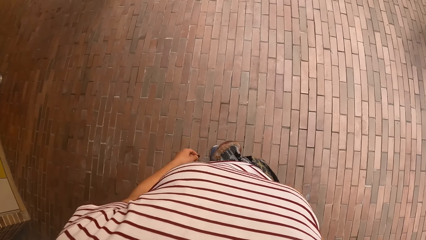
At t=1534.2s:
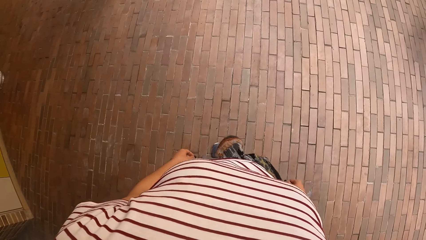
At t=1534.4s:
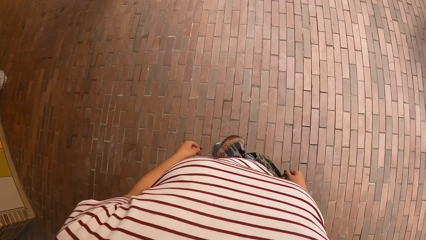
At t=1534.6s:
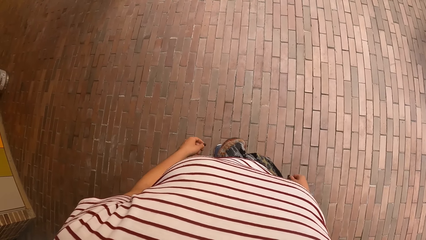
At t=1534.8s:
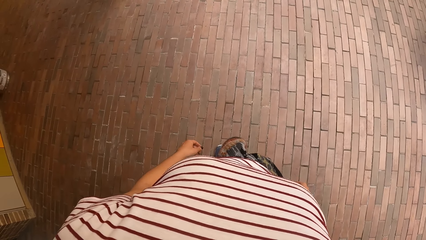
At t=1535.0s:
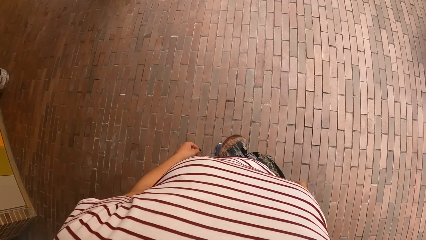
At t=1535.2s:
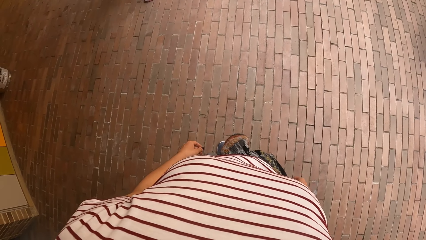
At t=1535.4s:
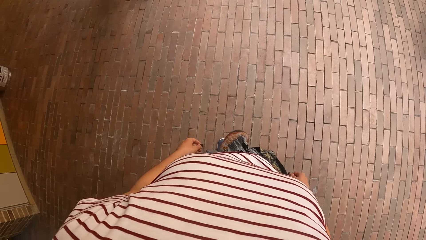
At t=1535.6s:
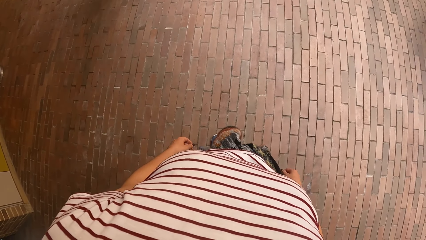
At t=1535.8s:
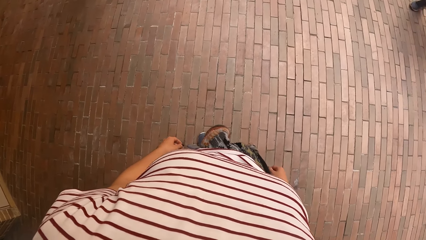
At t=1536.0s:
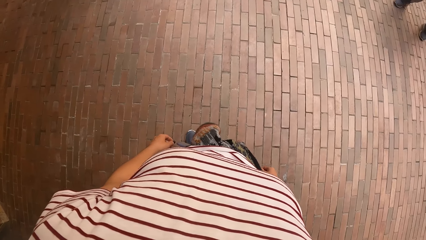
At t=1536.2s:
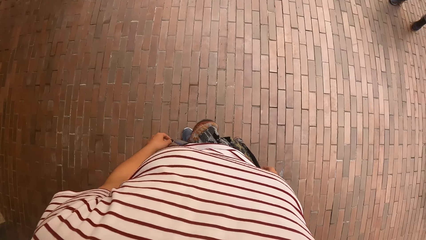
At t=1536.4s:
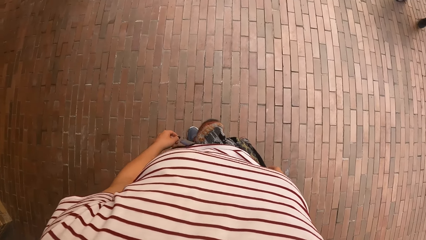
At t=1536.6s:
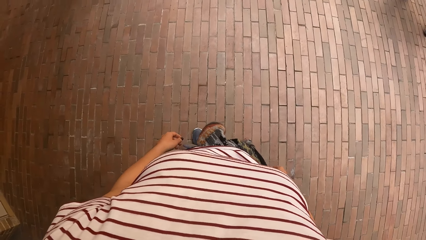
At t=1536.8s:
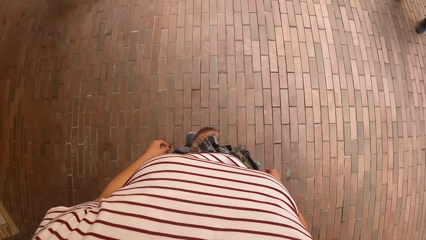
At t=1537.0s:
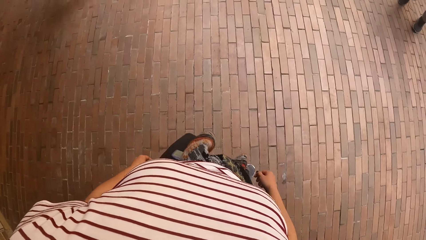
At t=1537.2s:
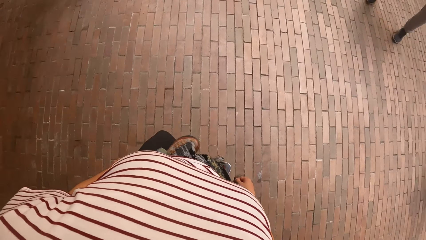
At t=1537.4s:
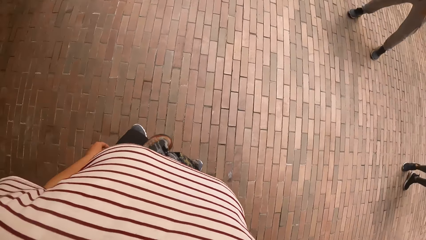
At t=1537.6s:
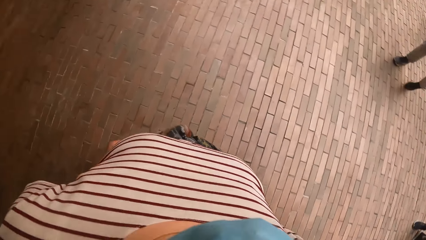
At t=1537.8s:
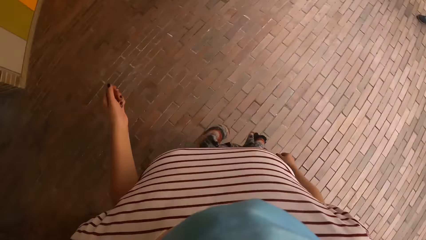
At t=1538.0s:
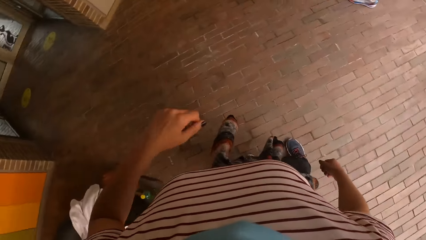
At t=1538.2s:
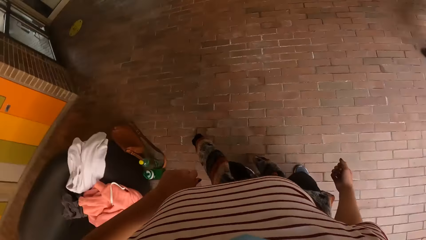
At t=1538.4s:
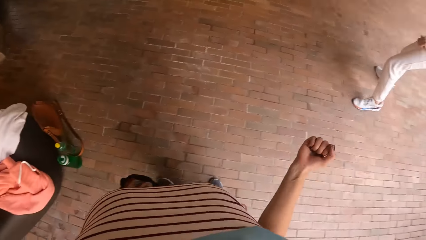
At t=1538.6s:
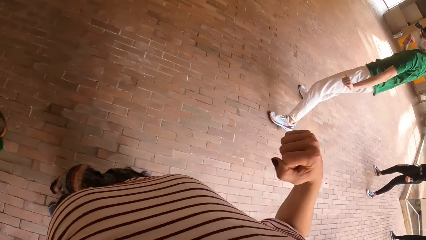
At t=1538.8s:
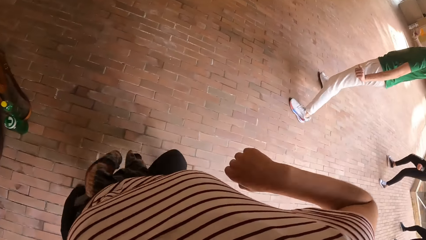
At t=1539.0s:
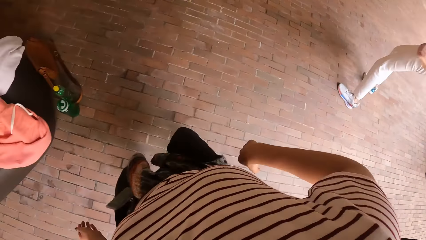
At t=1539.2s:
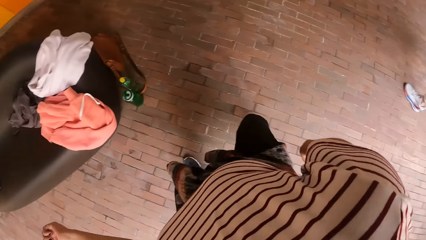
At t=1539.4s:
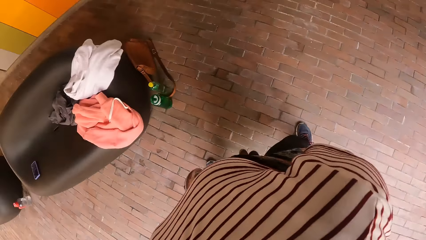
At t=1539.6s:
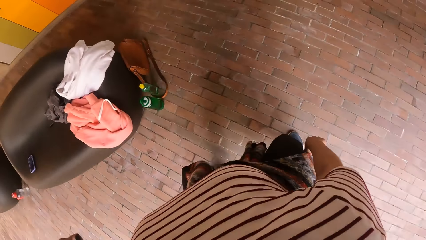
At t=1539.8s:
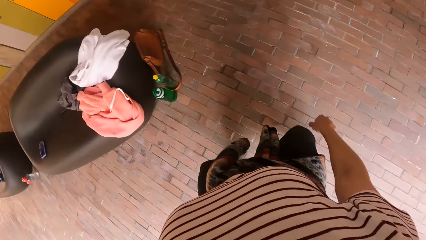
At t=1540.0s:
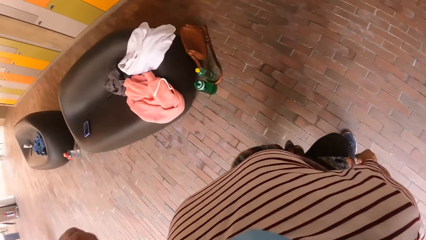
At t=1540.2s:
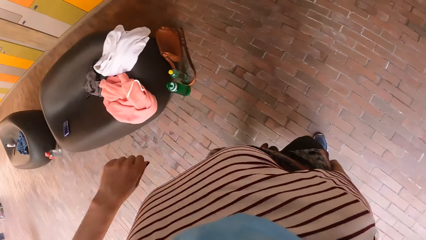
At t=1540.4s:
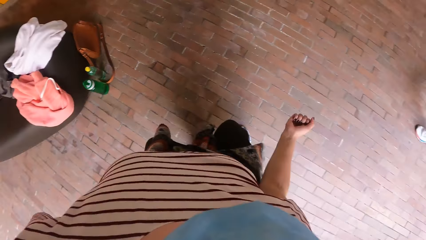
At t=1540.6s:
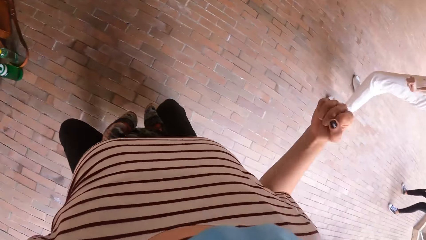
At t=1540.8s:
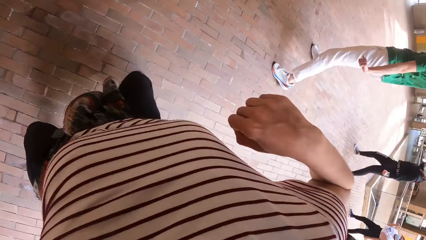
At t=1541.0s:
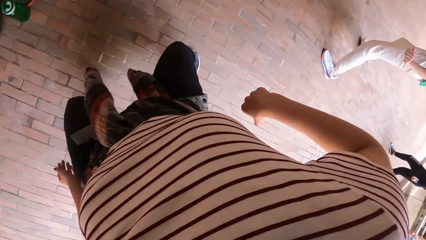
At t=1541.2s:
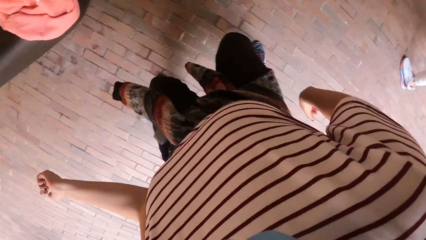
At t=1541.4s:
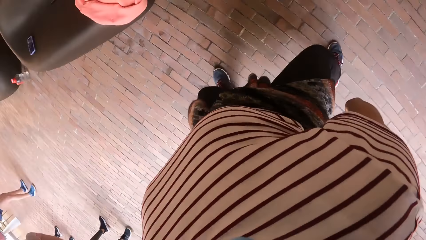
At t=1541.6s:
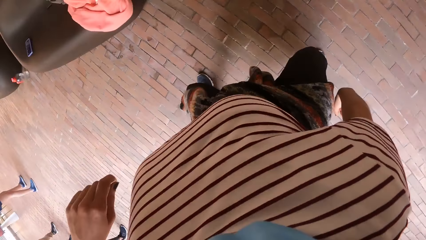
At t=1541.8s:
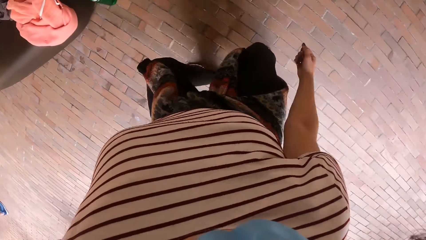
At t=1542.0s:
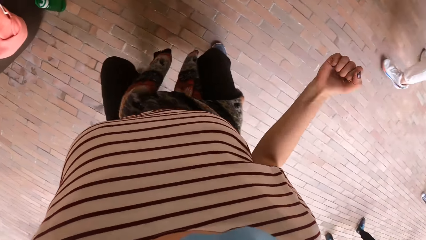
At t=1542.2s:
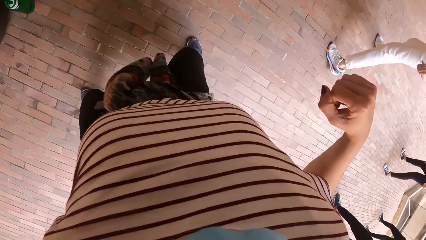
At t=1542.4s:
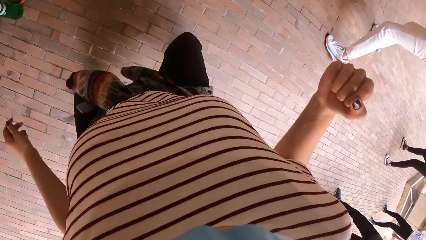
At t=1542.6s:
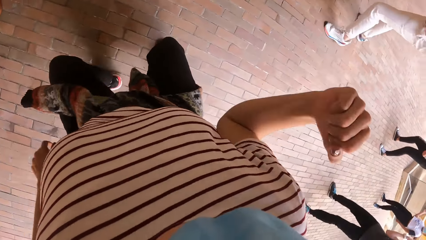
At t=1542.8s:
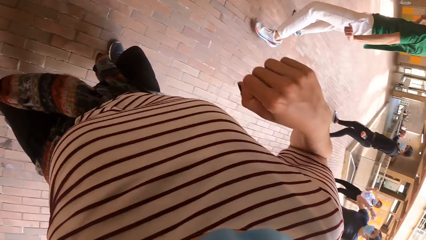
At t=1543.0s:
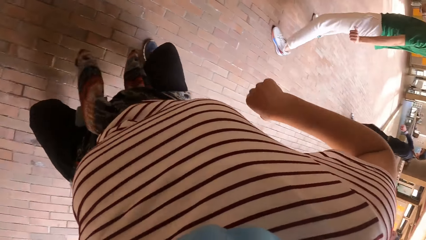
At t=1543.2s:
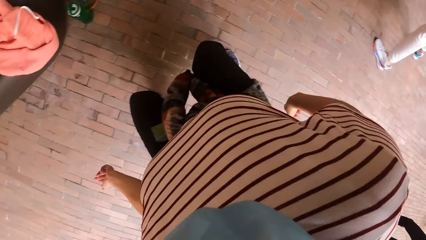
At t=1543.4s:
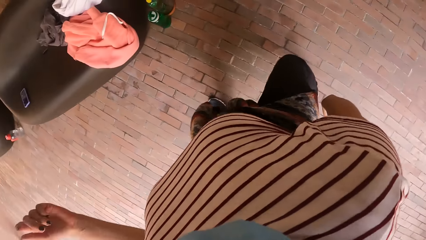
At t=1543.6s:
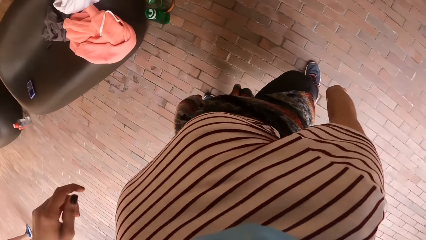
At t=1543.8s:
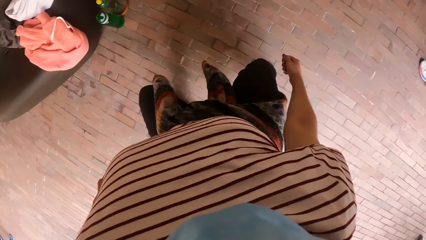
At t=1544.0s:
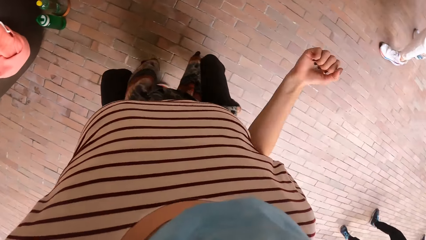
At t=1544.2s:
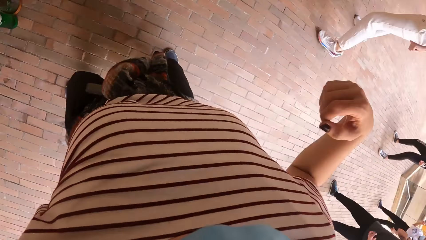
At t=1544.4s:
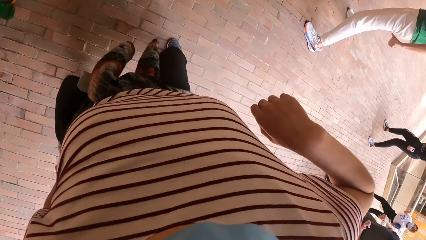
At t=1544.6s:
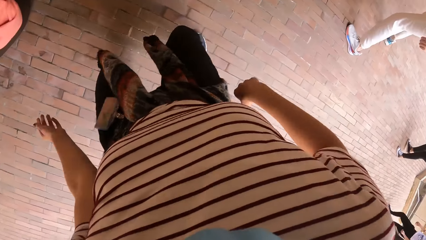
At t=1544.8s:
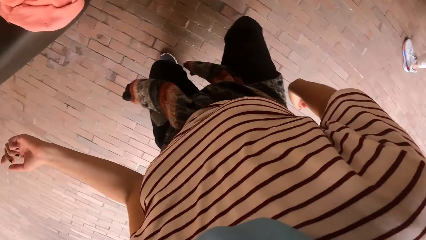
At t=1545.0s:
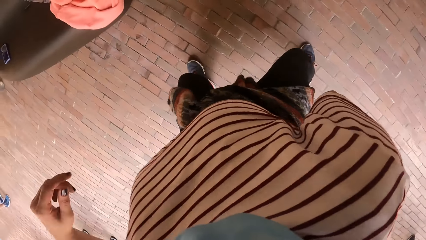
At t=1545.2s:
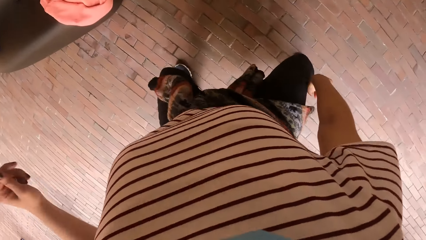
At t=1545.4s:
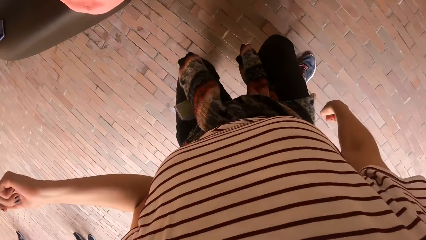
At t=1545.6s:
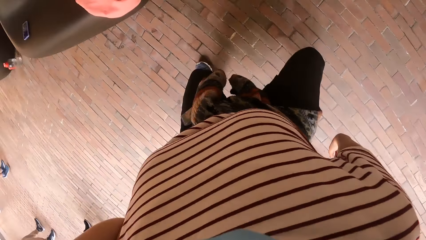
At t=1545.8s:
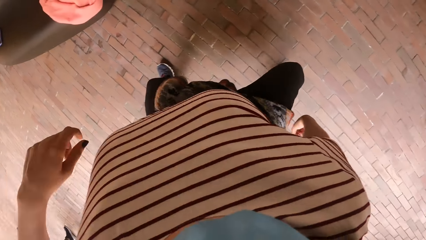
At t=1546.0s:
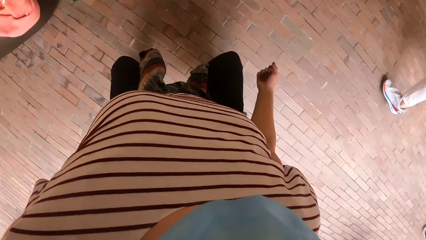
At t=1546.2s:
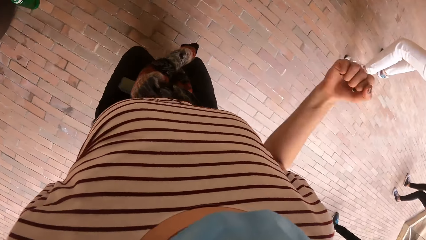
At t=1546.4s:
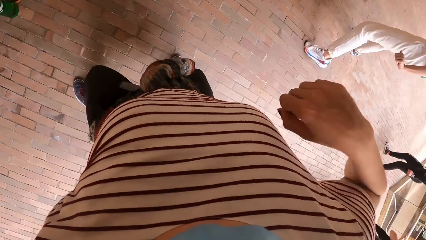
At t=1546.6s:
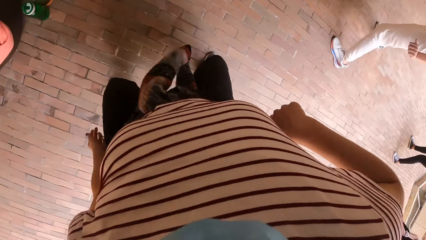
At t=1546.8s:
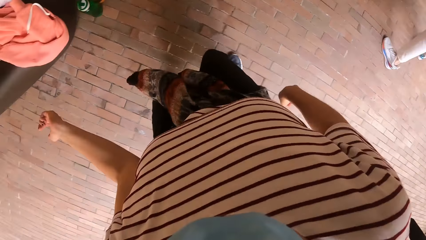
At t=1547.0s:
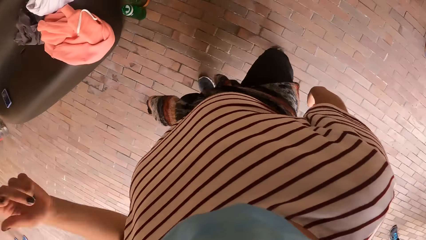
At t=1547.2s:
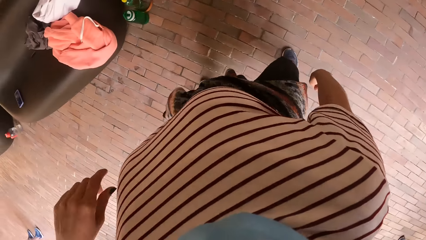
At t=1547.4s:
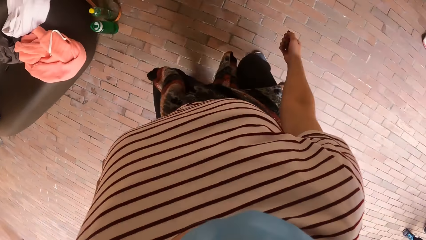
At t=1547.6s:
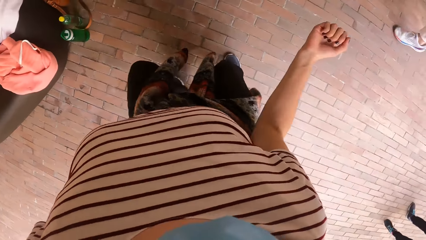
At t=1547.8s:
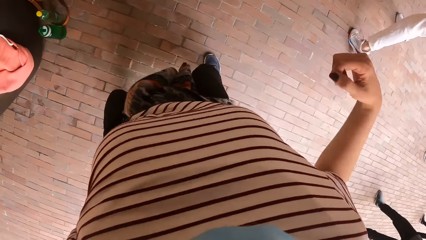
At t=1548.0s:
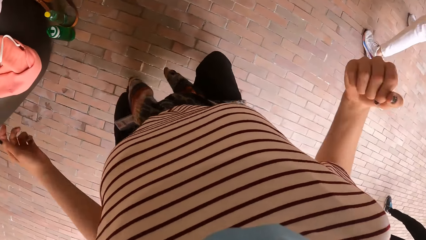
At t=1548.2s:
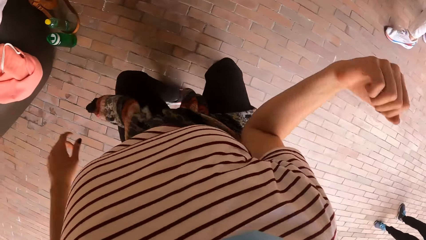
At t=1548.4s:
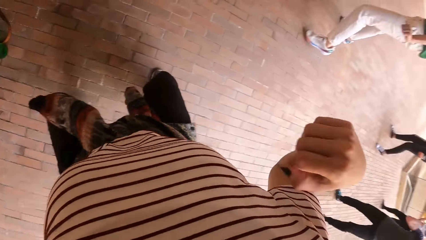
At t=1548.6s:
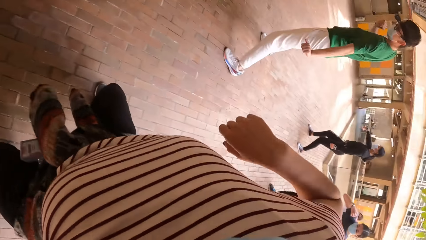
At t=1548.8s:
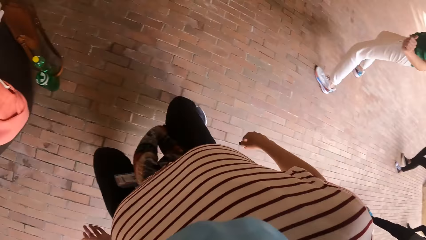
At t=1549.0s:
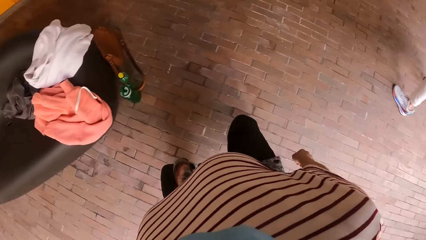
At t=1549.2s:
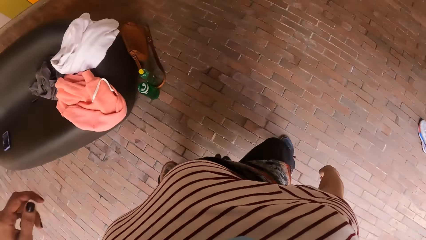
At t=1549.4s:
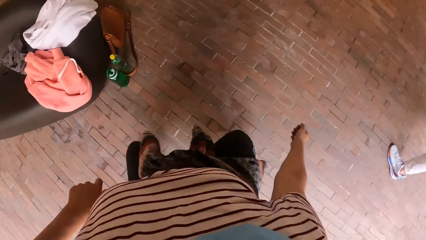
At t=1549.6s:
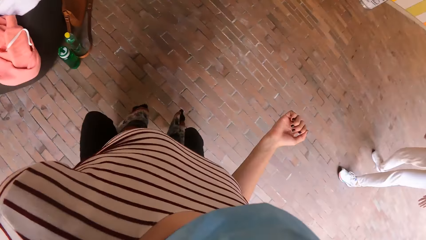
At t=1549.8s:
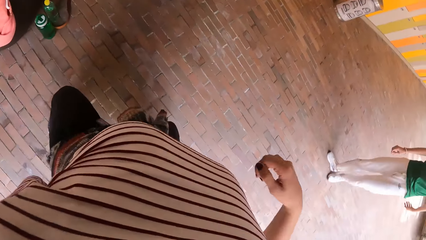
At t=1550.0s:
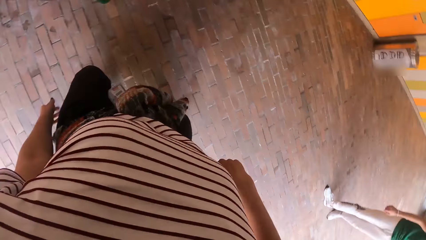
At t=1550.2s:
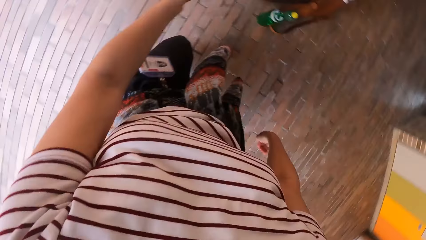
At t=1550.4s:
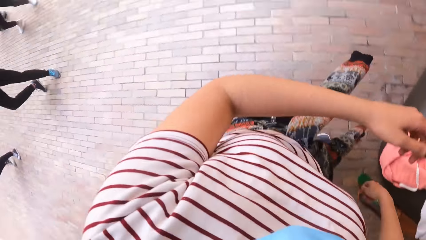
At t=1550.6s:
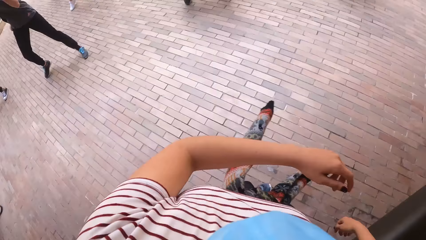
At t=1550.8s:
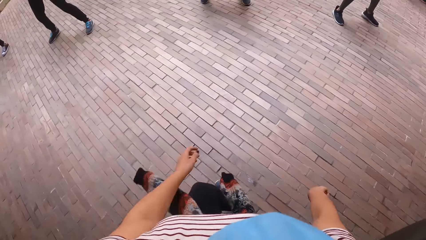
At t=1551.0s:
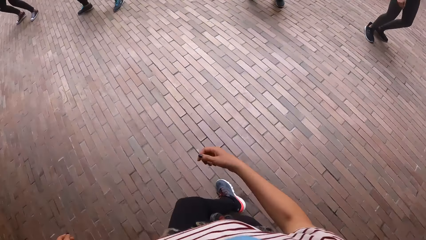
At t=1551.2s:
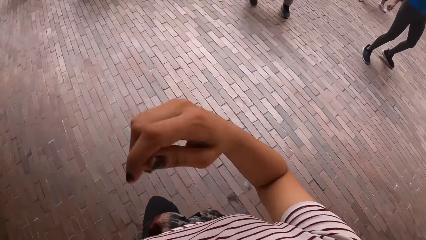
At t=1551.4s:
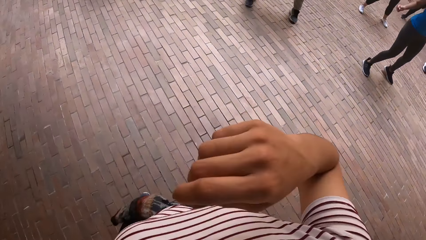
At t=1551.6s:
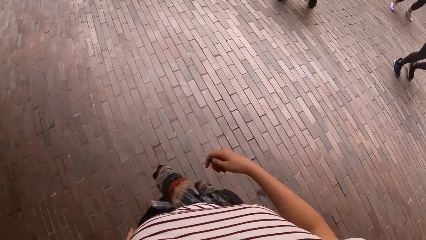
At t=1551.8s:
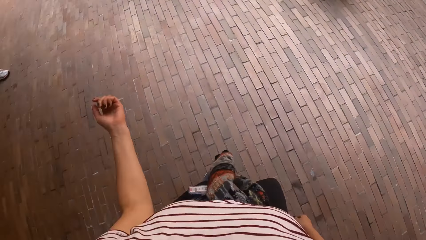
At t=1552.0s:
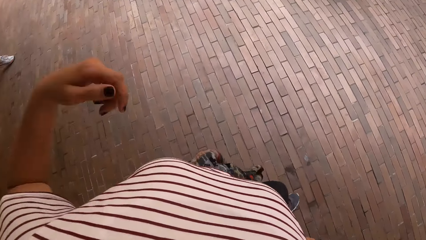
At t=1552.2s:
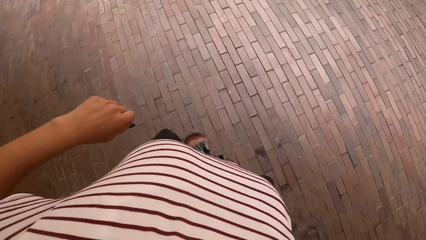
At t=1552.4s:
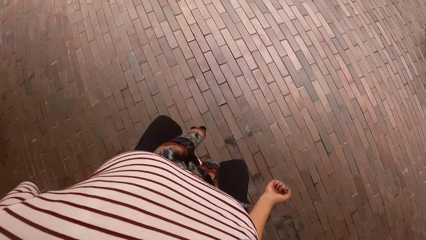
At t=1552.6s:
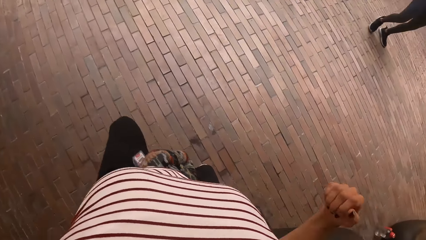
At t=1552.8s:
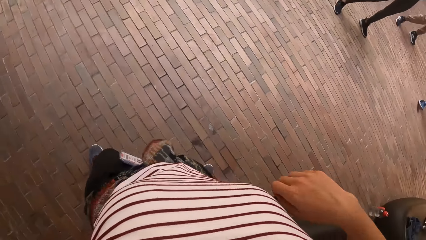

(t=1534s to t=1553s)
The camera wearer dances with friends. They turn around. They dance with friends.
